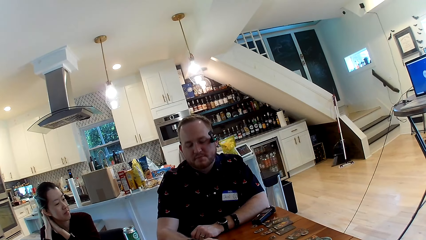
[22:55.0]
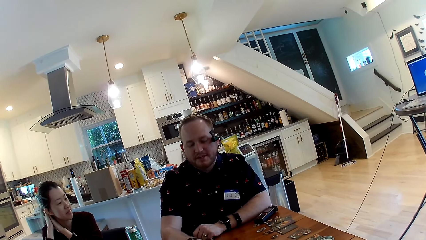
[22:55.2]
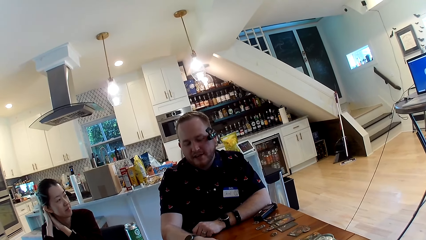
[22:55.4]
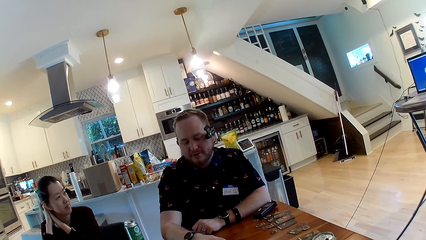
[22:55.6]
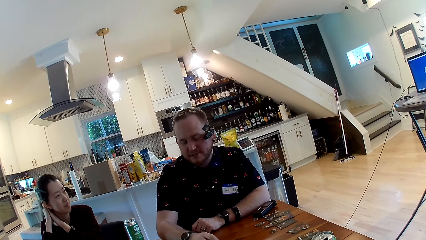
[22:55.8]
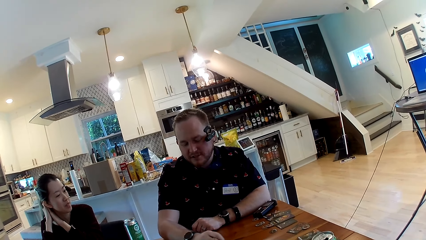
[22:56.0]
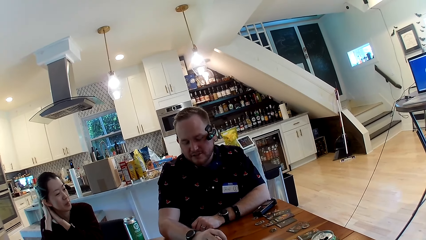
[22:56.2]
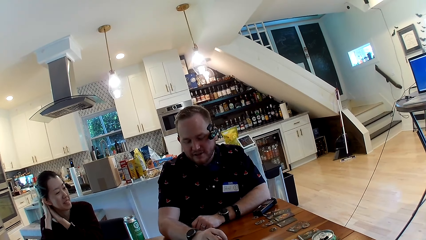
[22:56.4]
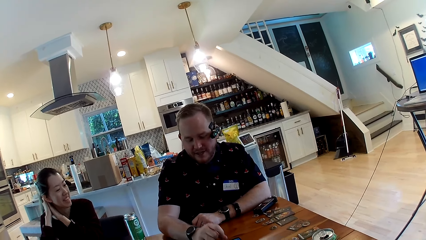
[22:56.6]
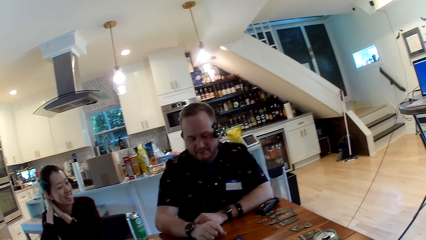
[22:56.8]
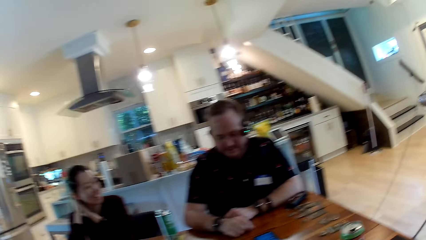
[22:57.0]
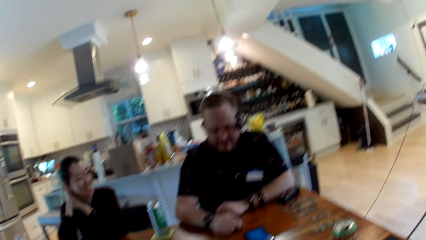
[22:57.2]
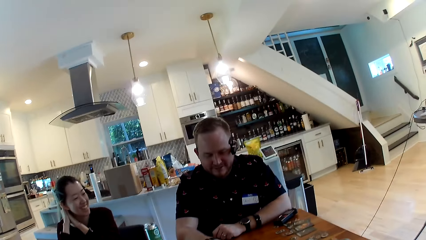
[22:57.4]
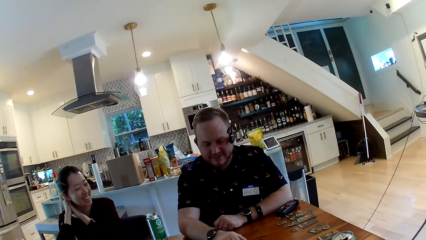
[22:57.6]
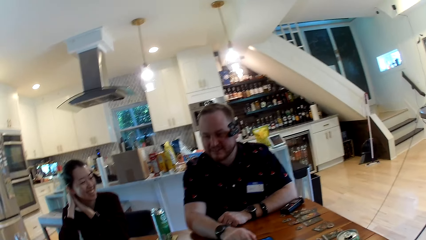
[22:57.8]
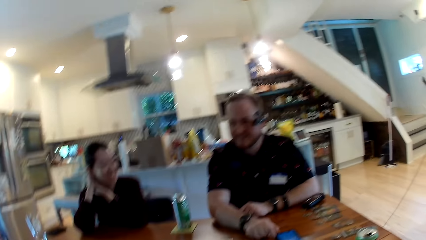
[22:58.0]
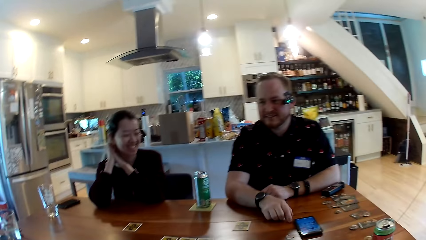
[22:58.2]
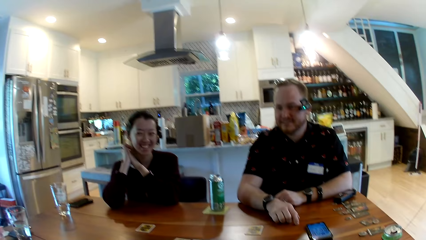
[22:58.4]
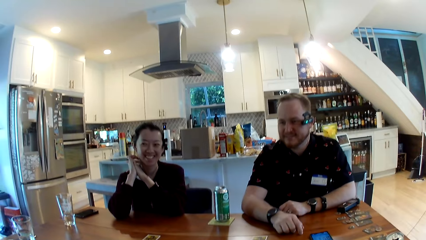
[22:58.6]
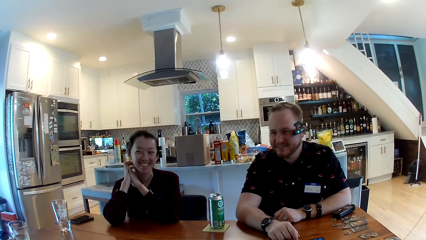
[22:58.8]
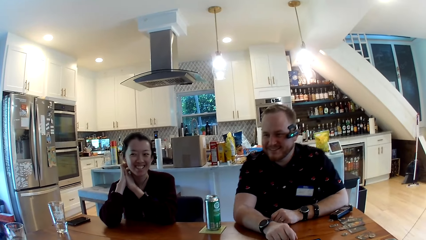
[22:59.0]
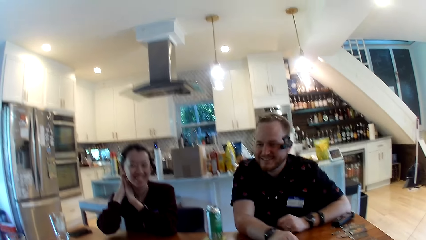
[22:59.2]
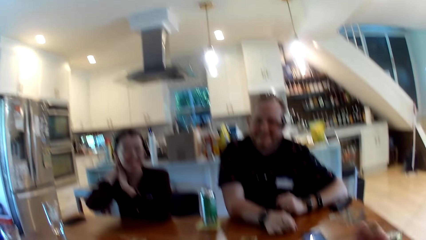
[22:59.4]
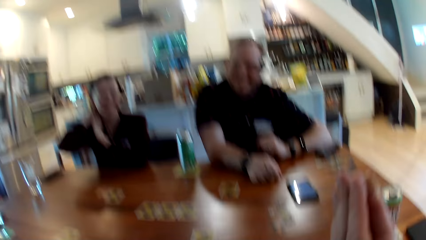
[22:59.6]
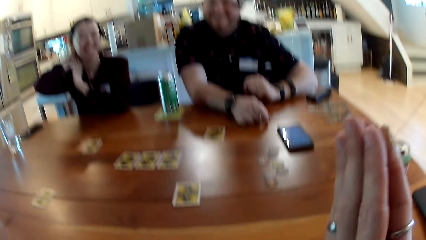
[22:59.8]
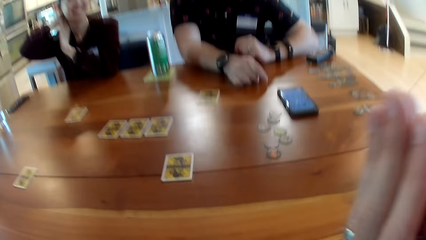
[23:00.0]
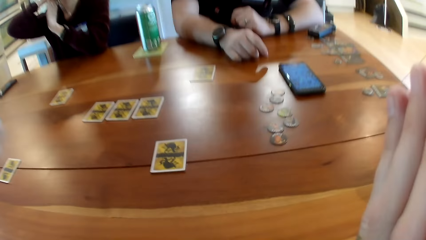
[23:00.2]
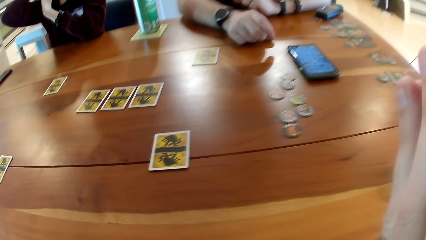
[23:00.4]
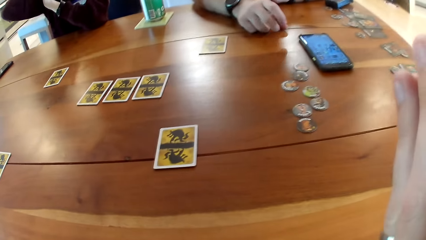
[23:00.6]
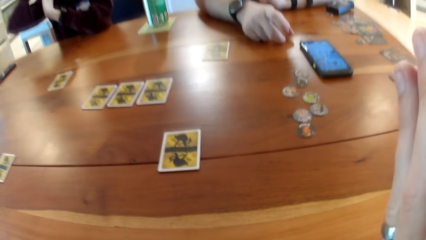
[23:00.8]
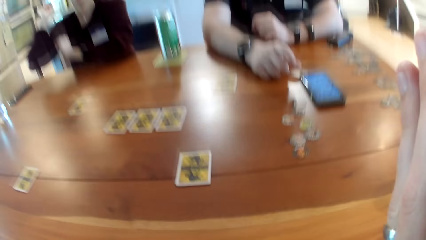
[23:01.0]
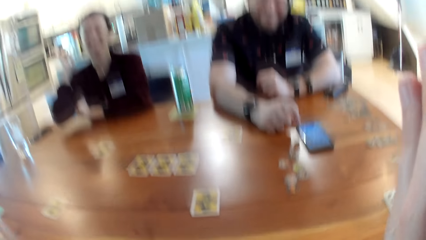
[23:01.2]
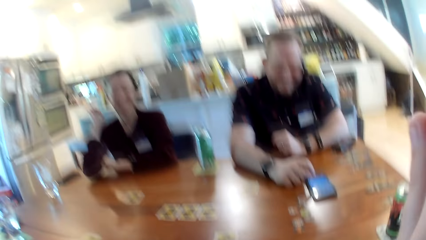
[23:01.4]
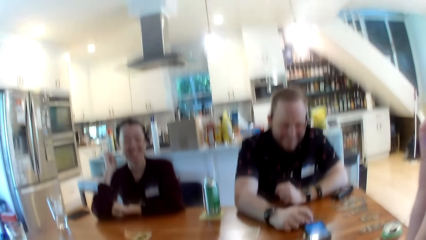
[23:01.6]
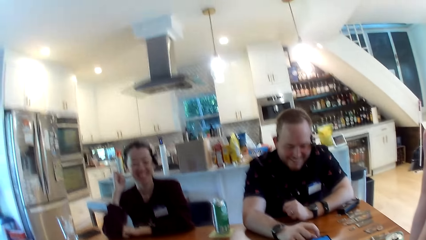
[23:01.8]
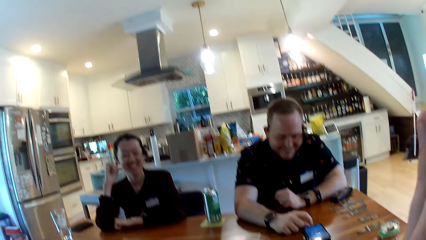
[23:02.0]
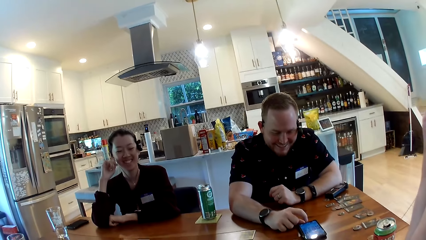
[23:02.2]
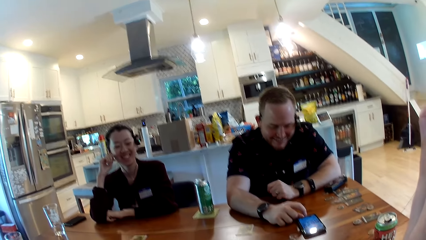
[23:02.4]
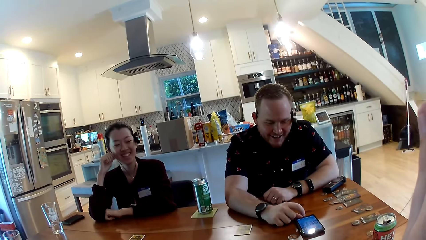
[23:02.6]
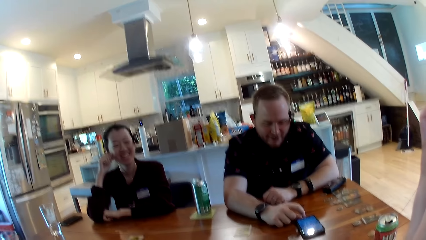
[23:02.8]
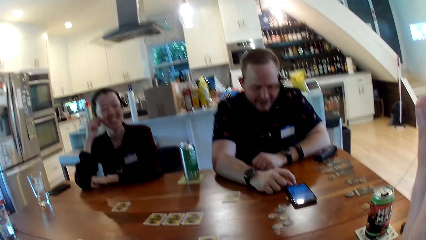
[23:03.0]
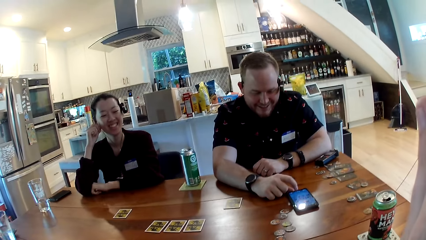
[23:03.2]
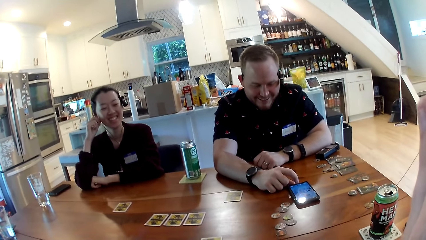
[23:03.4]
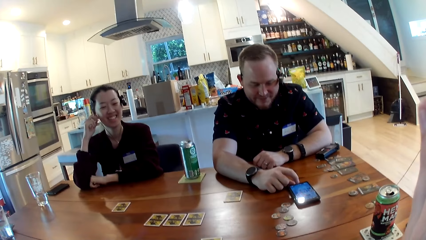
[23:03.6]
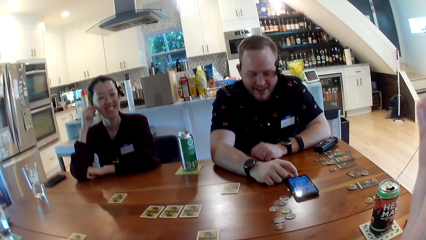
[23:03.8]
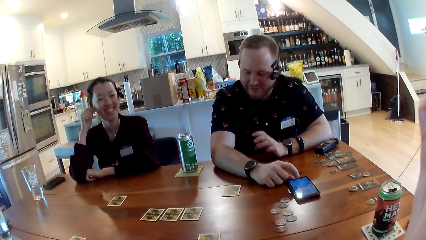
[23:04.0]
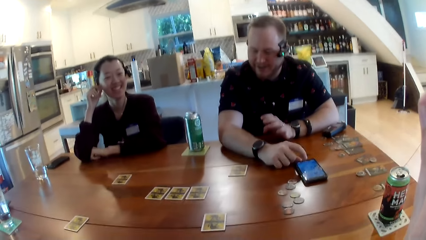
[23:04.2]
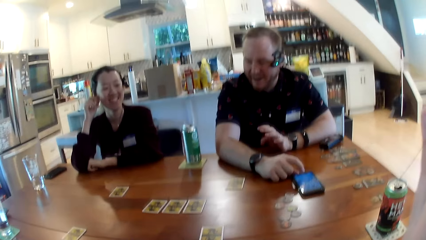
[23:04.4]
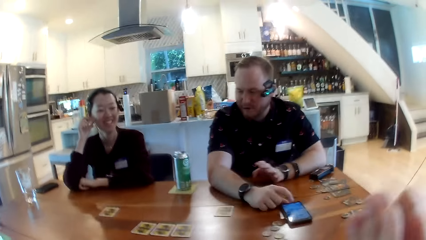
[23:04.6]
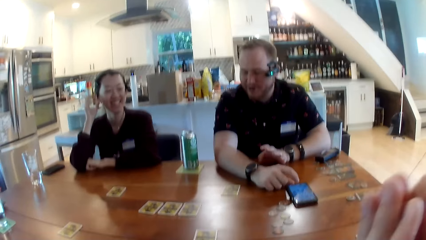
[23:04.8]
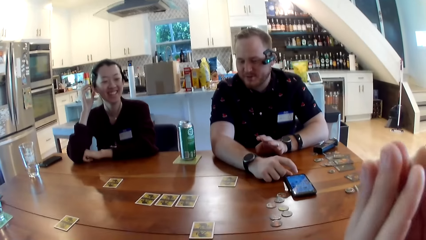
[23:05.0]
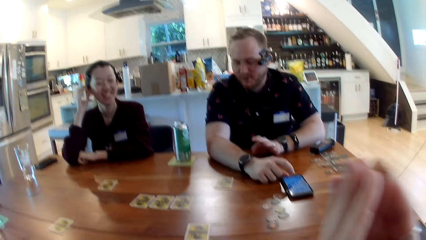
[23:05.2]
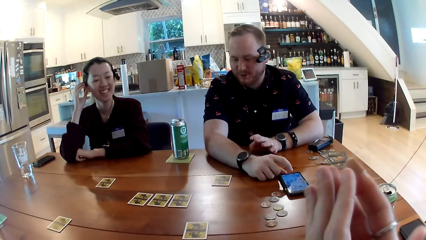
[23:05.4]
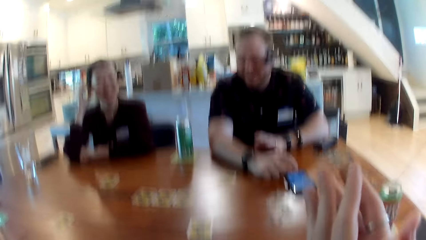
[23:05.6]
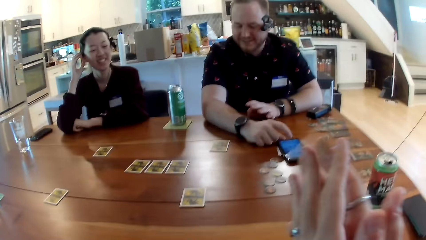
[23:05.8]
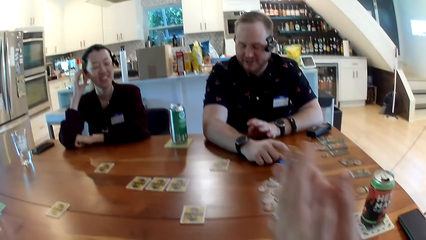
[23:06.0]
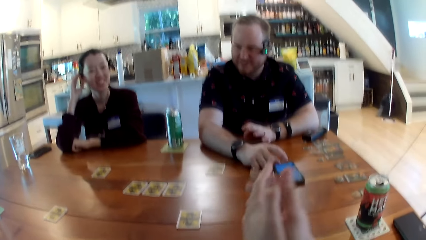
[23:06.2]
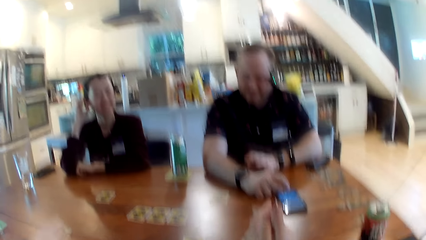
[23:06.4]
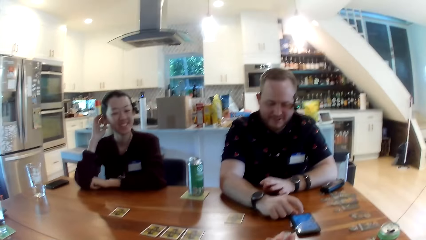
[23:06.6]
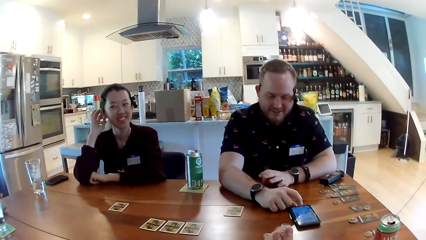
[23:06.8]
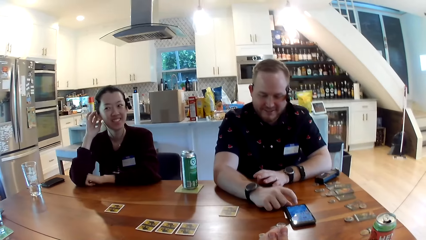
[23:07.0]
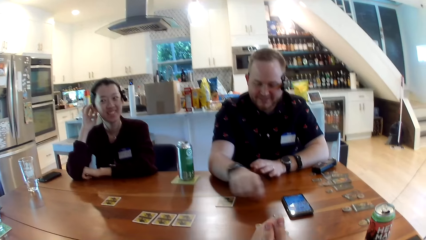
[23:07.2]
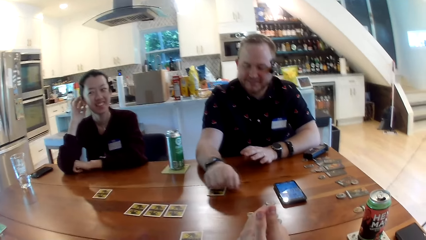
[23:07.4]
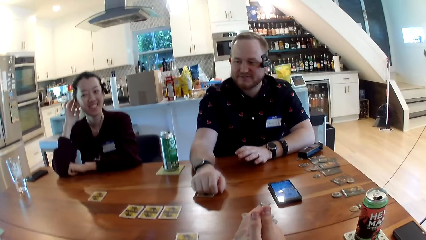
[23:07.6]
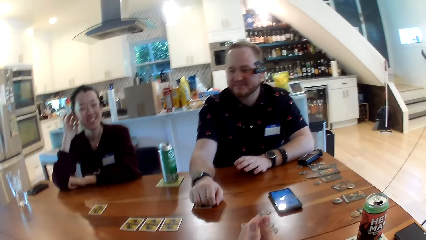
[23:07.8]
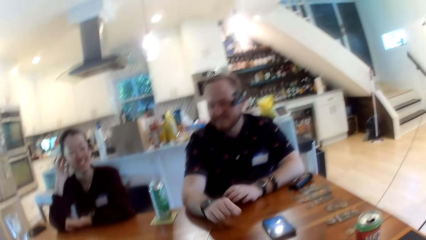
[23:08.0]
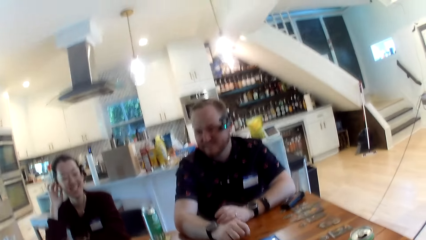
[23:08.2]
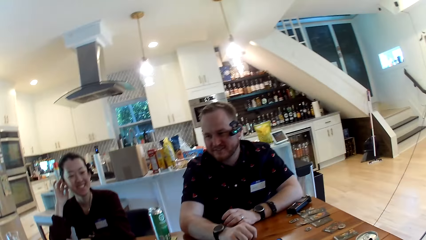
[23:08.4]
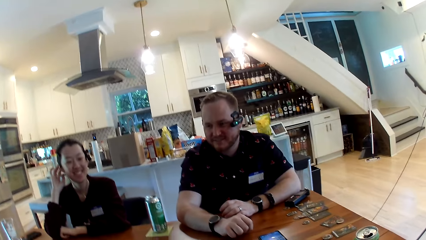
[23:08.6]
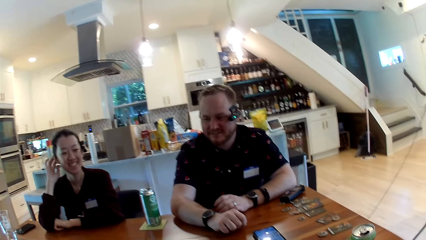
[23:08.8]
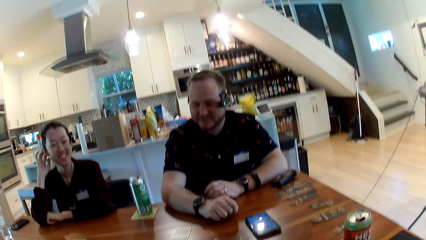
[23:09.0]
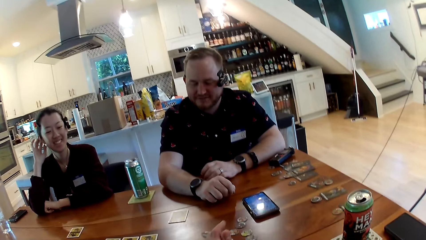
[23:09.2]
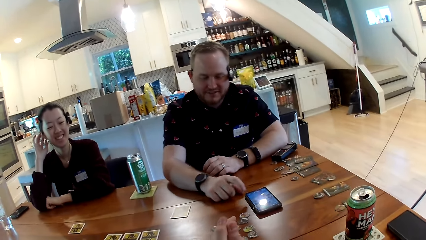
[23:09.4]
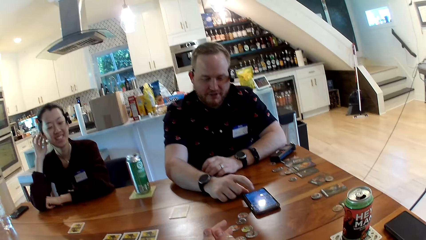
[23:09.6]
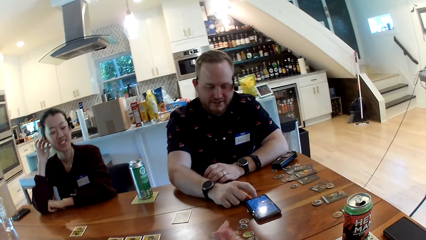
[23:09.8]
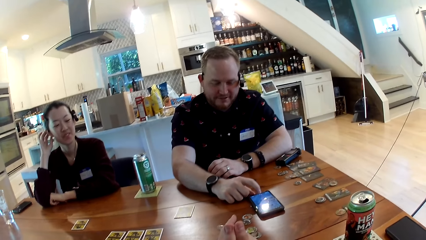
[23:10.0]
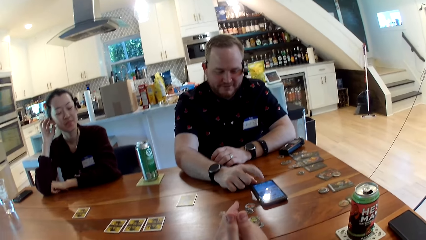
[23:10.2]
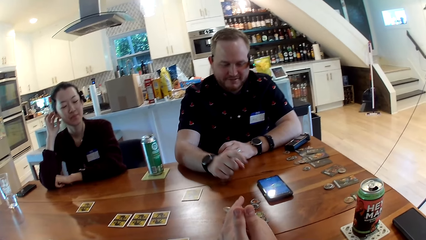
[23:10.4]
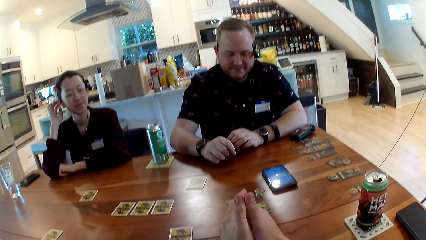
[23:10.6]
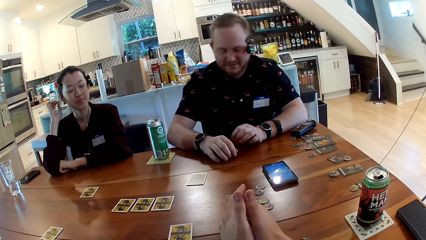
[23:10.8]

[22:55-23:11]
The camera wearer talks to a female and a male. They look around. A man puts his hand on a card on the table. The man taps on the screen of his phone on the table with his right hand.
